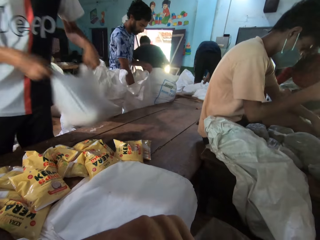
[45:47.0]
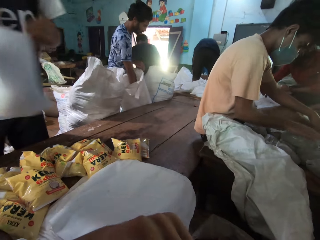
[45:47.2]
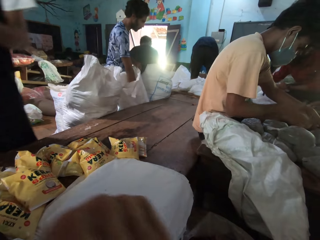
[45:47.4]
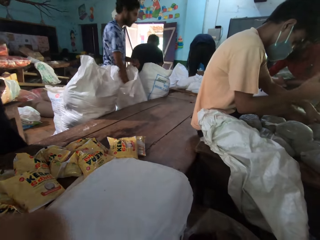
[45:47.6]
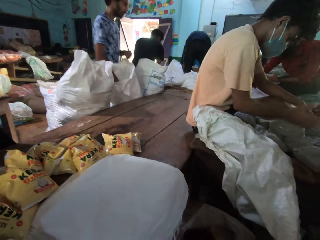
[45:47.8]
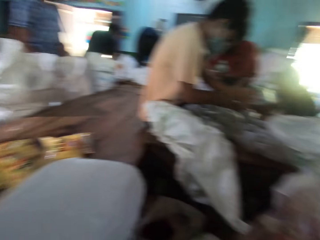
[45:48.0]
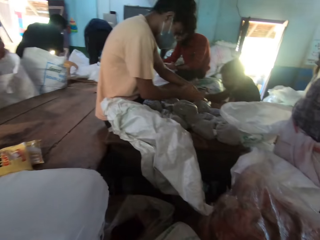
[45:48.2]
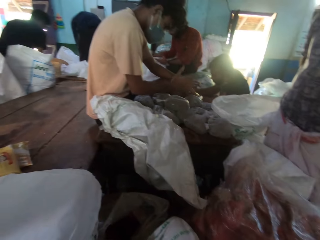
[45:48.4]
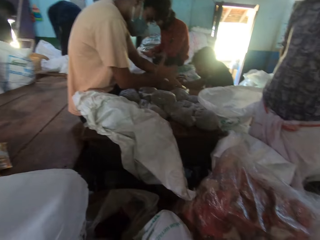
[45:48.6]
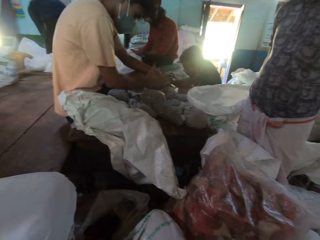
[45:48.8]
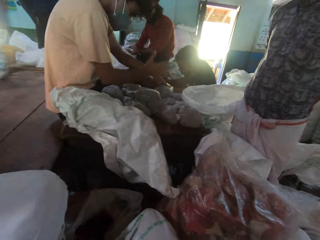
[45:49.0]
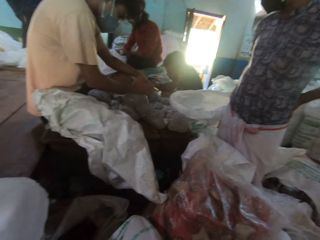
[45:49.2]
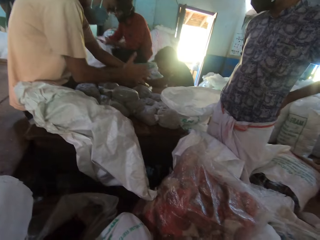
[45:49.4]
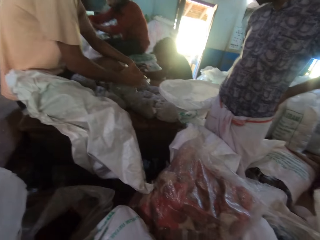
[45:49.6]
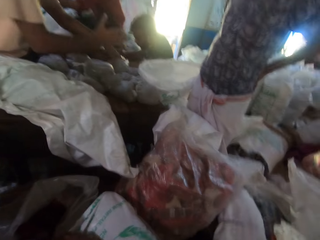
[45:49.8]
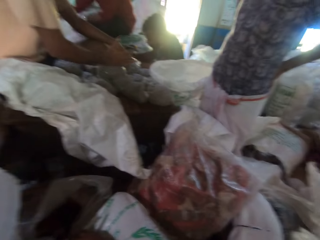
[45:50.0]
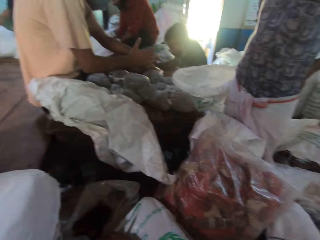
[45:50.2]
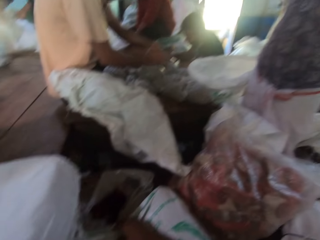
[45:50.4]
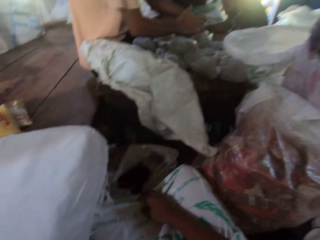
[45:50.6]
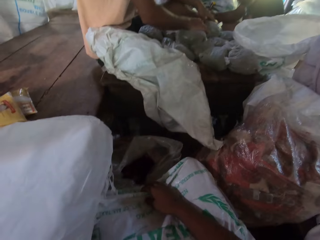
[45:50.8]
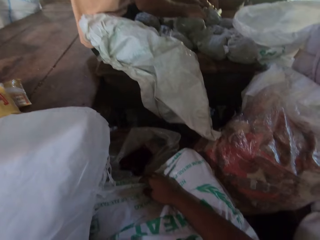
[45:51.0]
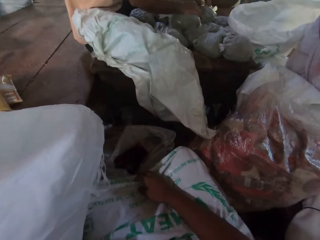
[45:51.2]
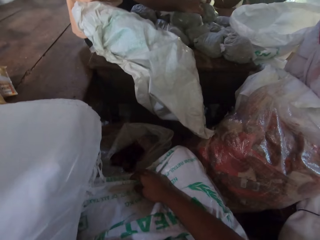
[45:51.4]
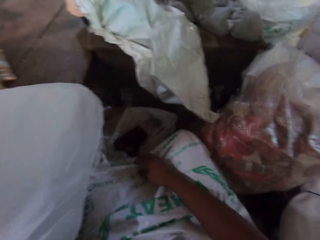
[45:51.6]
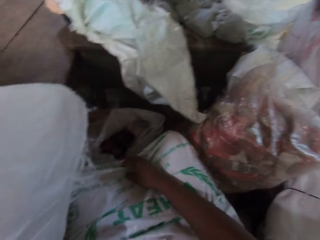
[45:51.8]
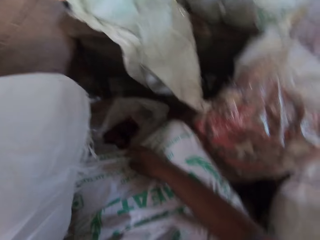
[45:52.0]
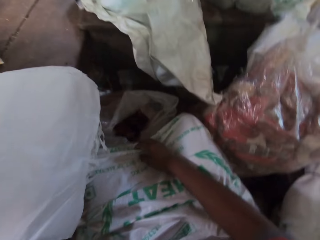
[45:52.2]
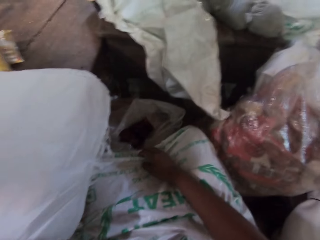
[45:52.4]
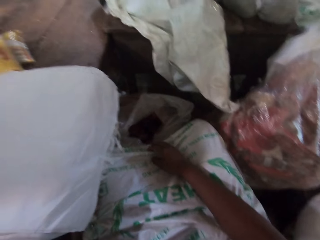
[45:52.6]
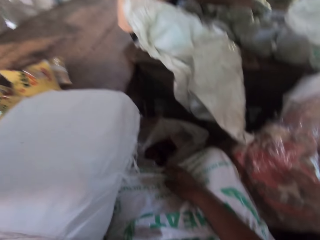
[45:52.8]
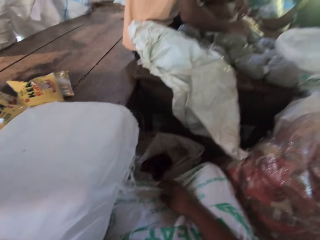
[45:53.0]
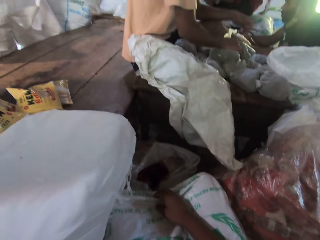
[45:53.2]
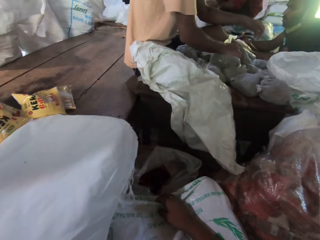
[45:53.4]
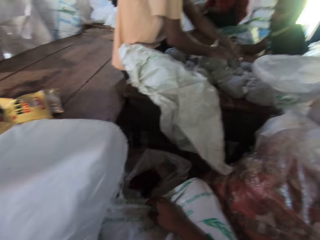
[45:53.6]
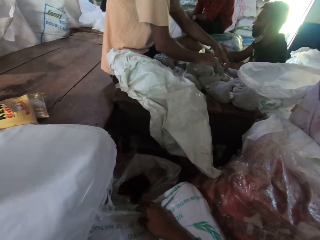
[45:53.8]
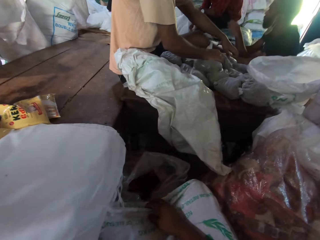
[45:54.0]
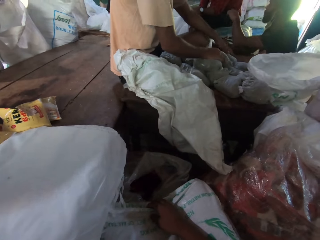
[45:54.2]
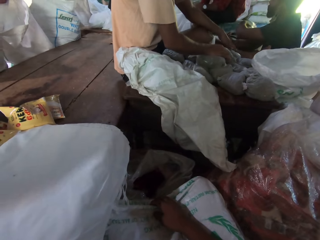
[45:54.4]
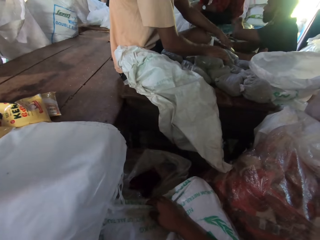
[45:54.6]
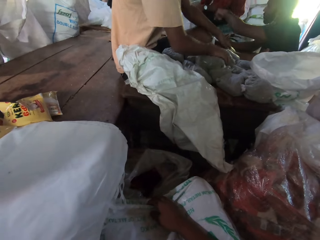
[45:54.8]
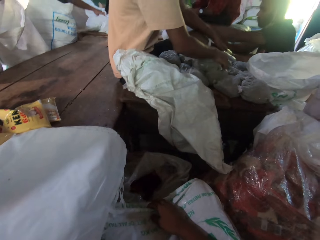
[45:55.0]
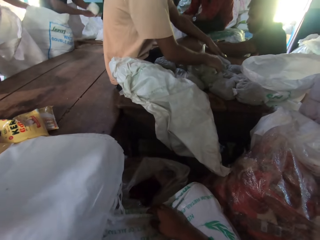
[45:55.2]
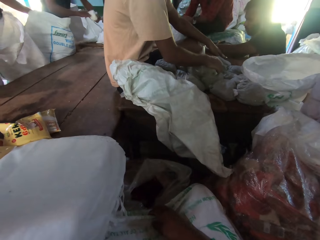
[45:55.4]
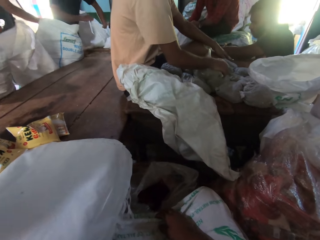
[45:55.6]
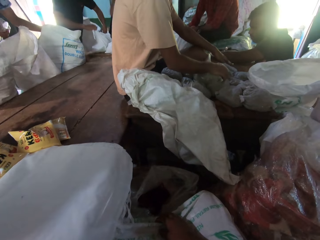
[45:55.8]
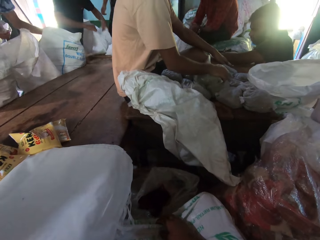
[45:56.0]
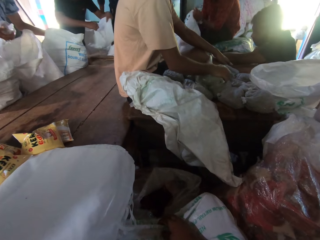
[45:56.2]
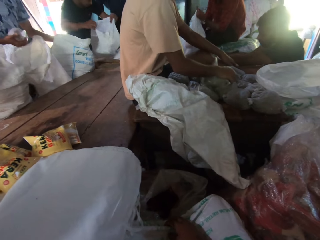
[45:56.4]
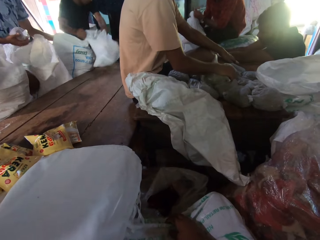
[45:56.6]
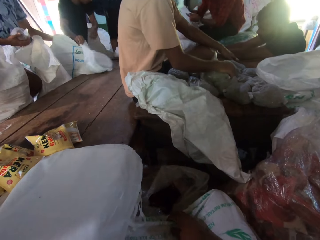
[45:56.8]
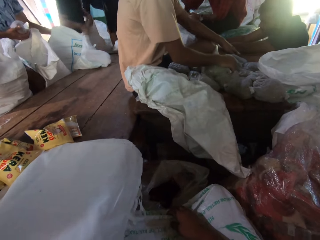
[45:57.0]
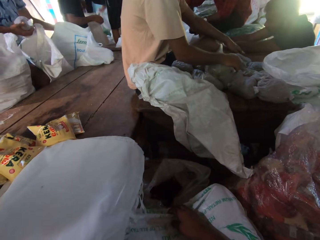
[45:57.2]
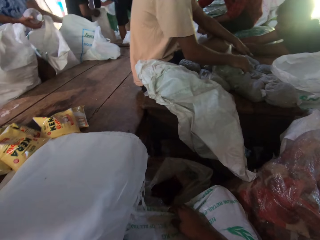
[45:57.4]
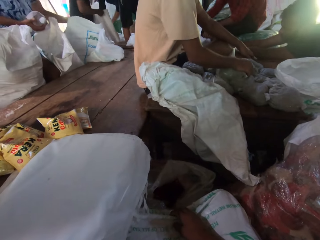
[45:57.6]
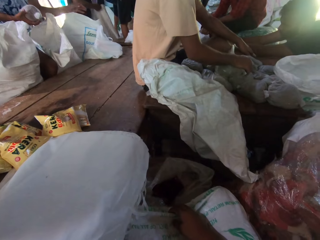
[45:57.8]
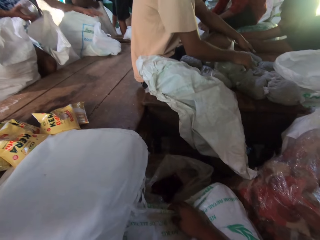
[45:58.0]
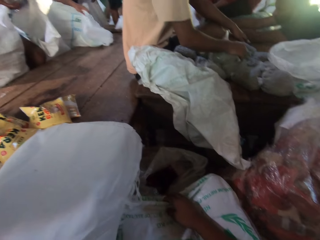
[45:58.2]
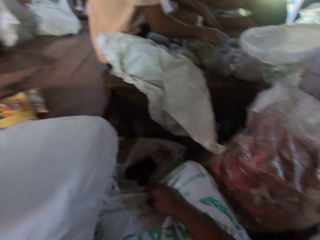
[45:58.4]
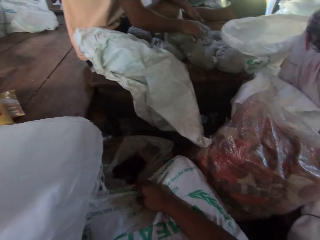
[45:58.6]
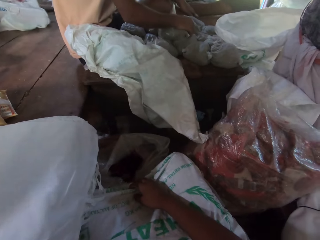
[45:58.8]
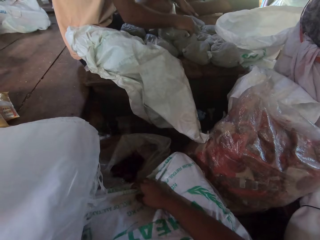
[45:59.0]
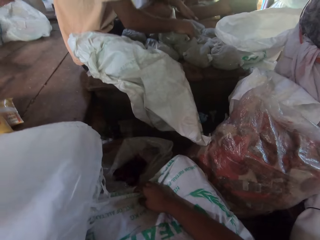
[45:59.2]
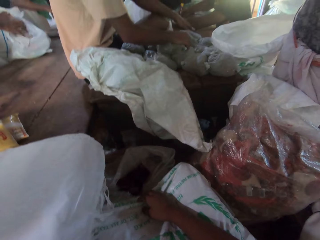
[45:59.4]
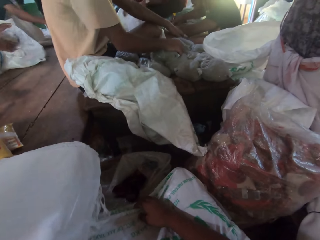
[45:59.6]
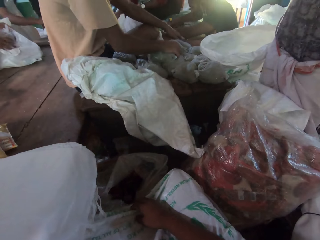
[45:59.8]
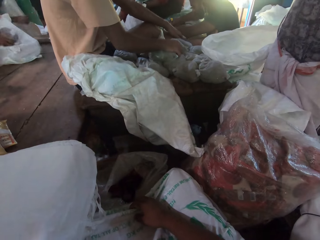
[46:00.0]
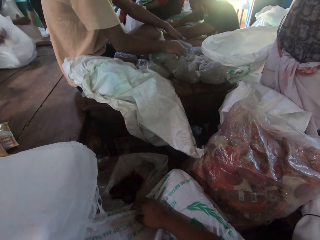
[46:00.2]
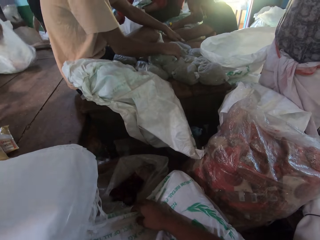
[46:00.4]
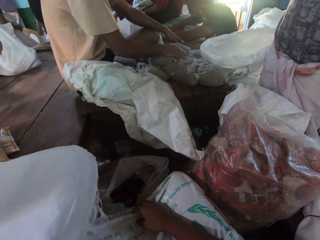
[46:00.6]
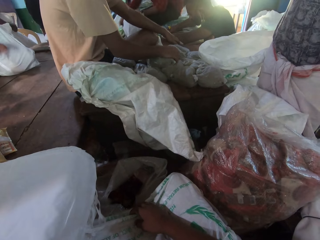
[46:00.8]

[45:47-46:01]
A man carries the bag from the table with his hands. The man picks another packet on the table. Another man hits a packaged wheat on the table with his right hand. The first man drops the bag on the table with his hands. The camera wearer looks around the room. A person holds the waist. The camera wearer holds the sack. Another person passes a bag to a third person. A third man picks up a bag from a table with his hands and drops the bag in his hands on the table. The third person passes the bag to a fourth person. The fourth person passes a bag to a fourth man. The fourth man opens the bag on the table with his left hand, drops the cereal in his right hand into the bag in his left hand, and moves the bag on the table with his hands.

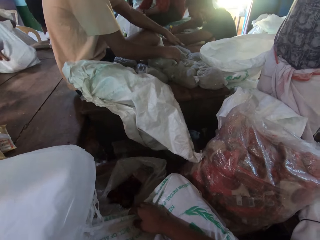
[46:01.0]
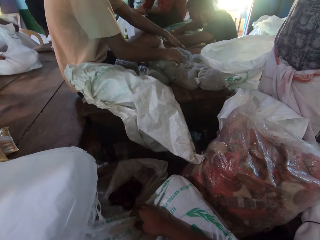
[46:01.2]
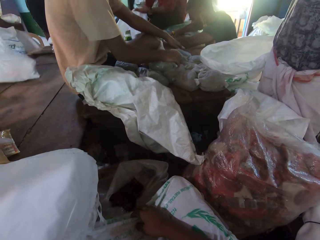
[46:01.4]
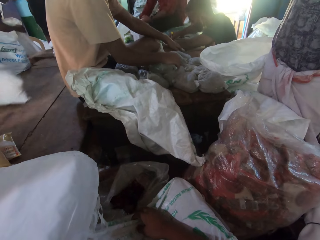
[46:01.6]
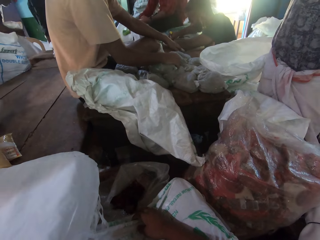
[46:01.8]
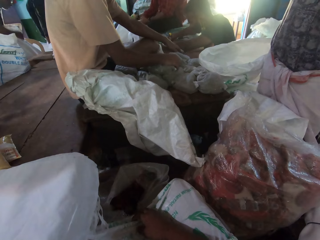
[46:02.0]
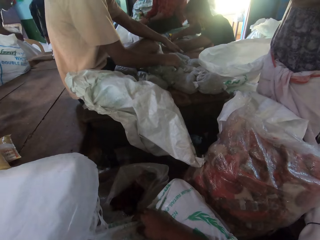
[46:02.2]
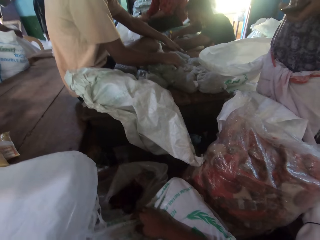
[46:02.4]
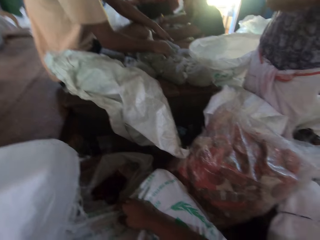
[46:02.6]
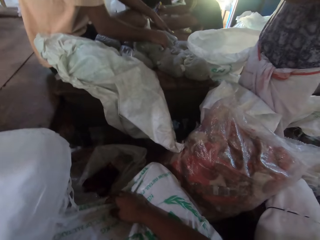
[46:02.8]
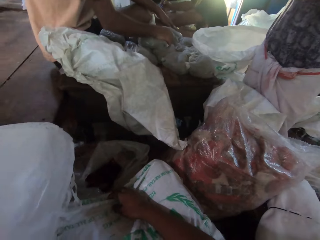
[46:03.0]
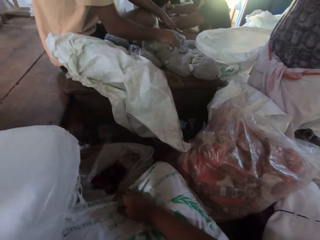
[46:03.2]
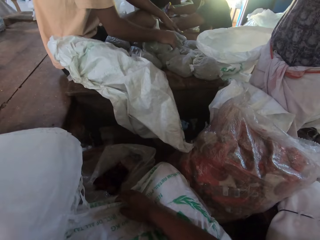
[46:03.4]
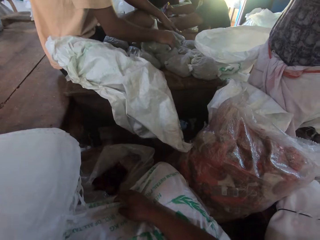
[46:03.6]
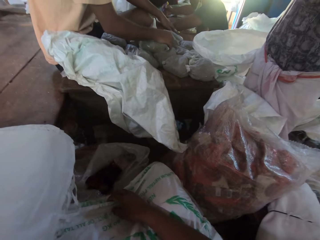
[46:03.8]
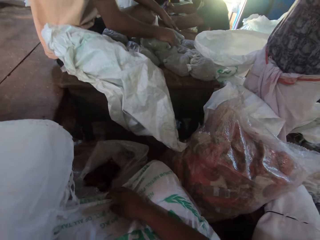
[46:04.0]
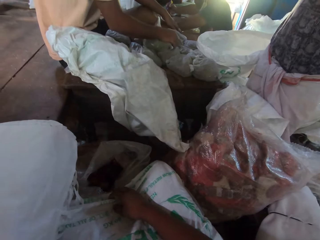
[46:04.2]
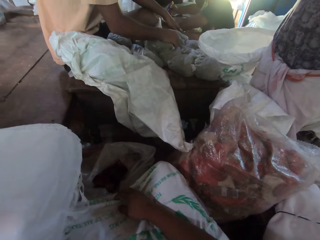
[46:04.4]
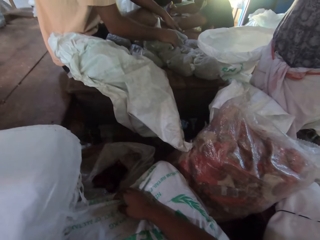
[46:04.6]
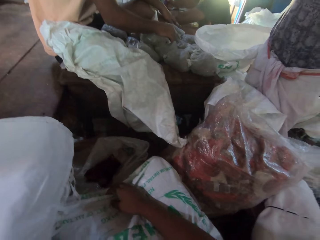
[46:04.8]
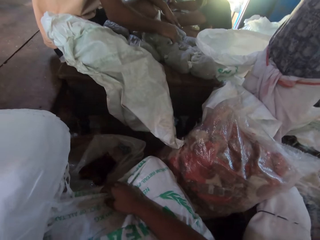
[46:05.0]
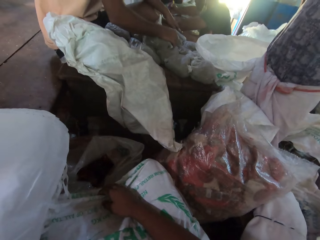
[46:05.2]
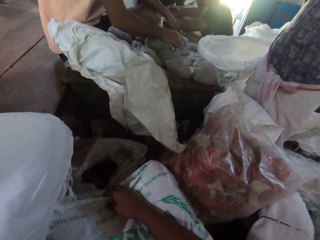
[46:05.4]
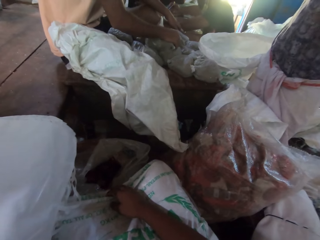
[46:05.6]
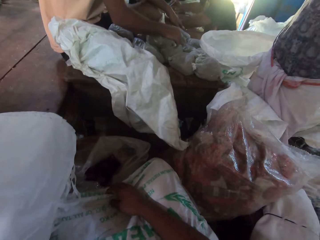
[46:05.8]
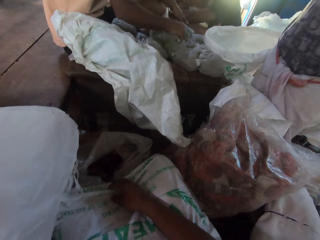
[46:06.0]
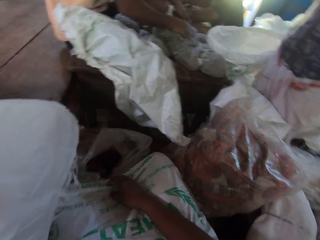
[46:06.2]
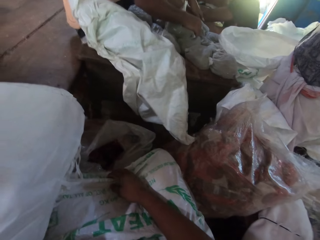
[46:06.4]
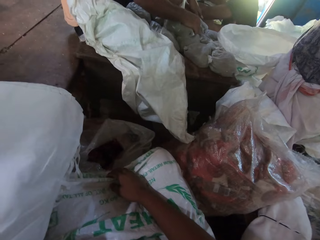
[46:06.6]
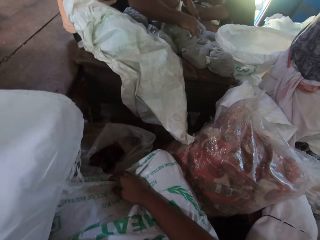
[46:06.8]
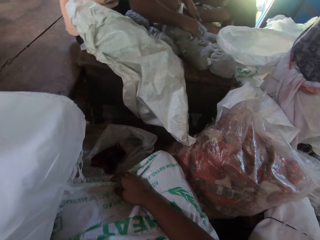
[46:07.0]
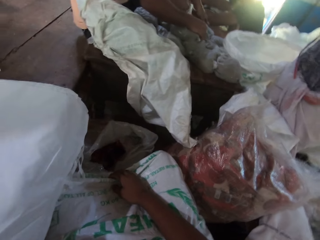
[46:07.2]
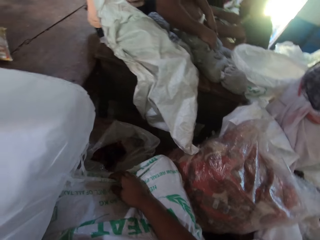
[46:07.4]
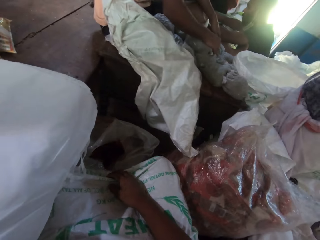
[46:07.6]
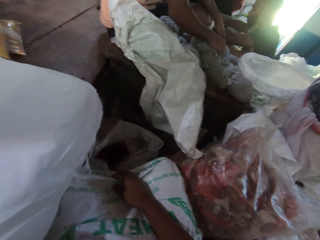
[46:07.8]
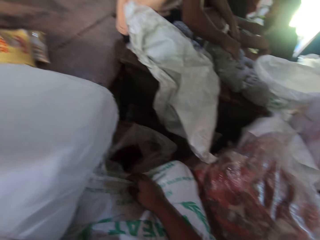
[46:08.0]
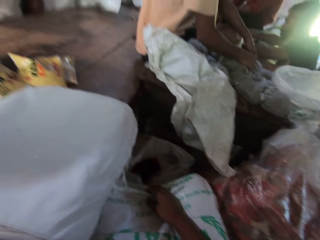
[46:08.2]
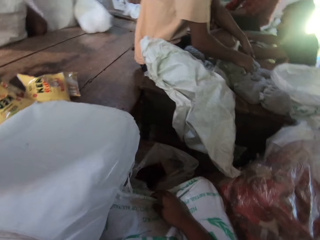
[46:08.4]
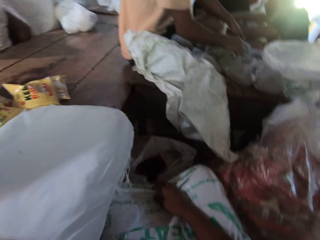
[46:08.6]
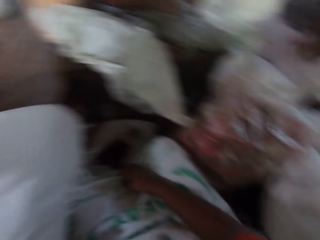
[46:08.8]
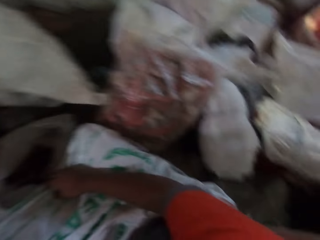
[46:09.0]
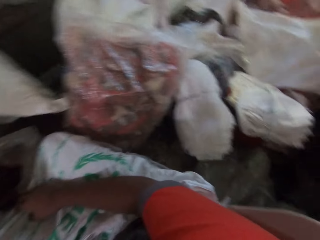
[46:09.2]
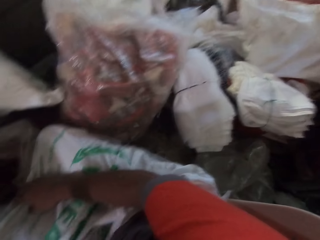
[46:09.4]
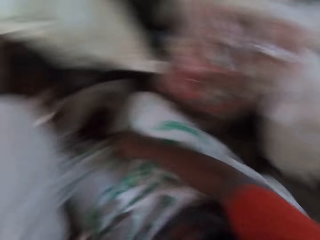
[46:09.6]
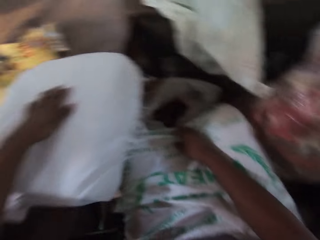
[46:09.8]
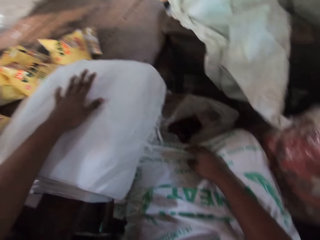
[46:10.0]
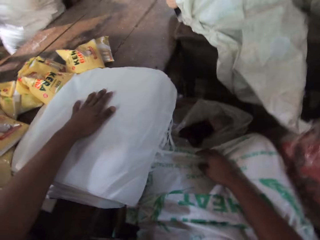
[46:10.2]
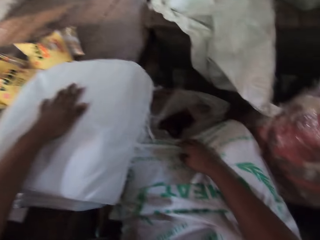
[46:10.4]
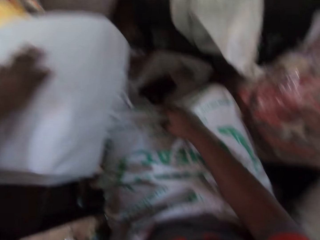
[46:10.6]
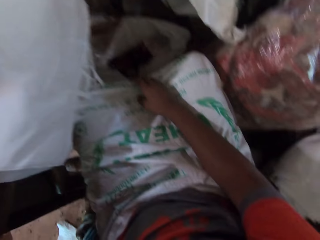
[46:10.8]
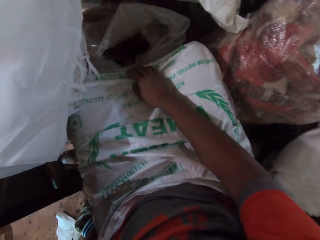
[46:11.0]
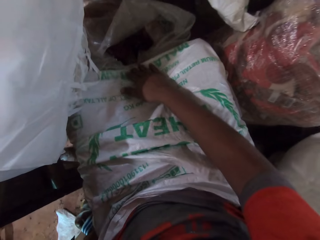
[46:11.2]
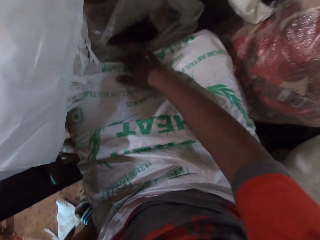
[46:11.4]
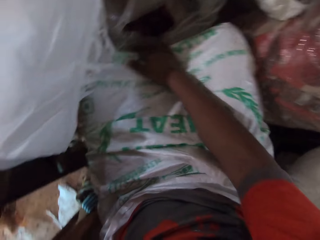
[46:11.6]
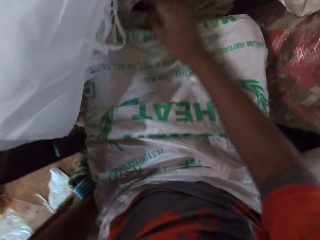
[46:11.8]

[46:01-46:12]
A person puts a packet in the bag. The camera wearer looks around the room. They place their left hand on the bags.
